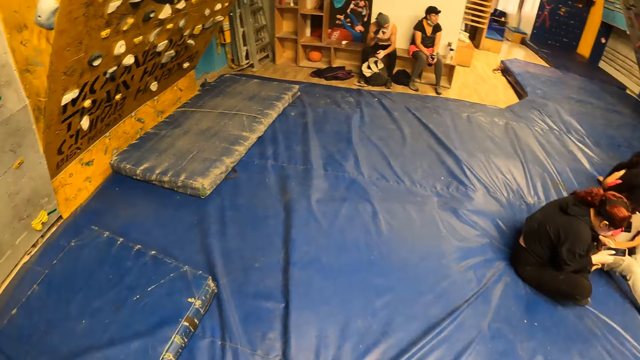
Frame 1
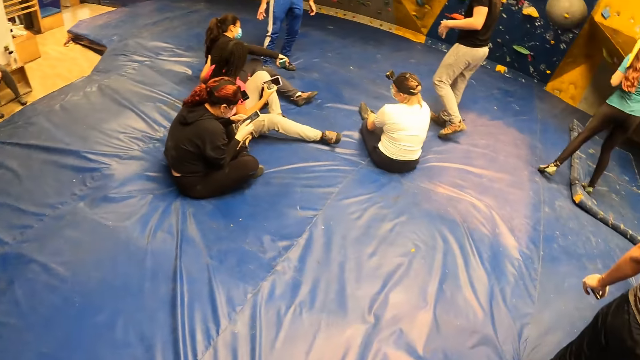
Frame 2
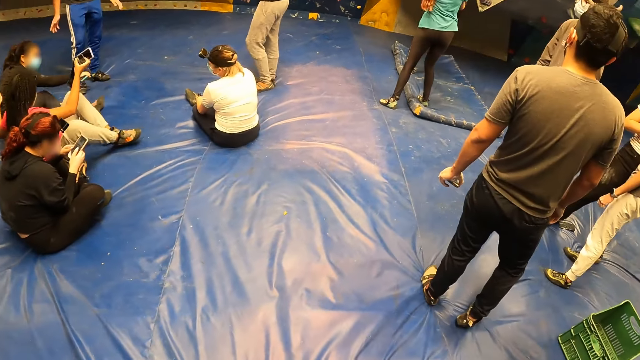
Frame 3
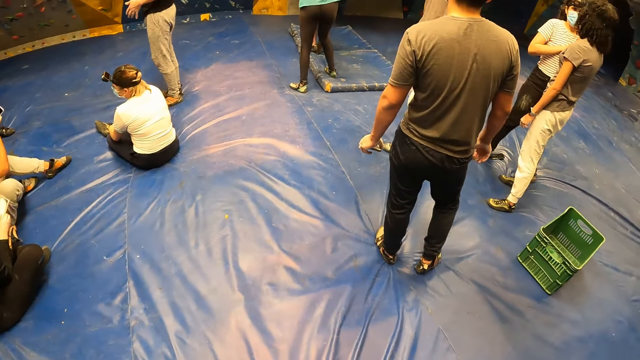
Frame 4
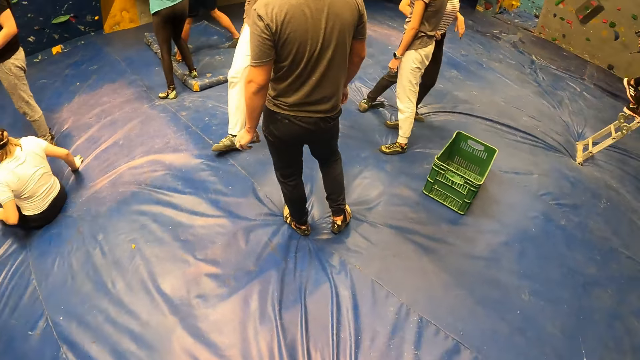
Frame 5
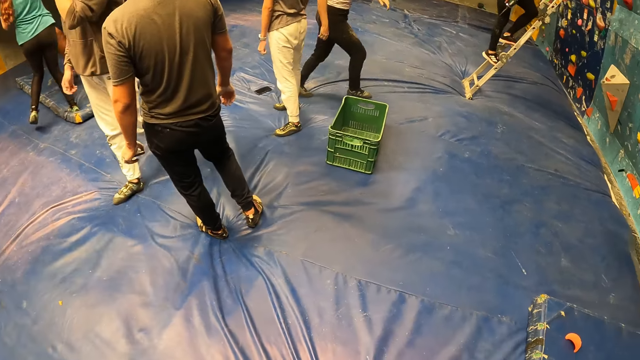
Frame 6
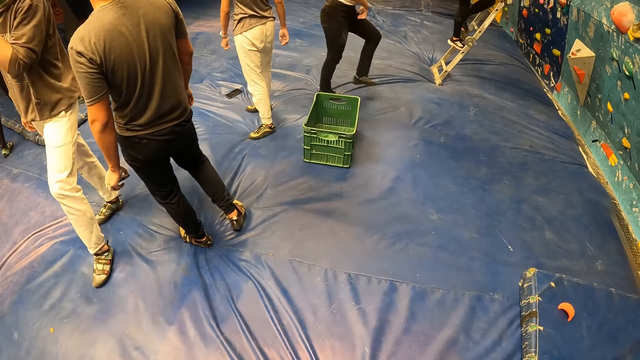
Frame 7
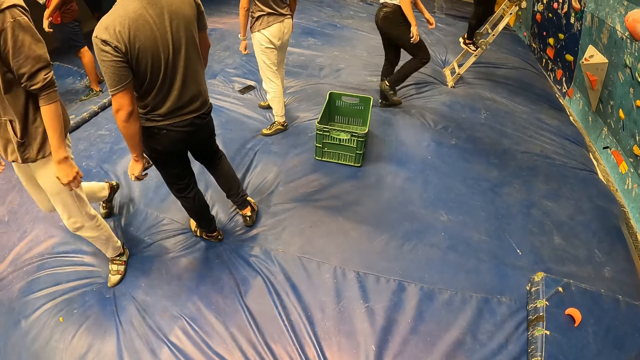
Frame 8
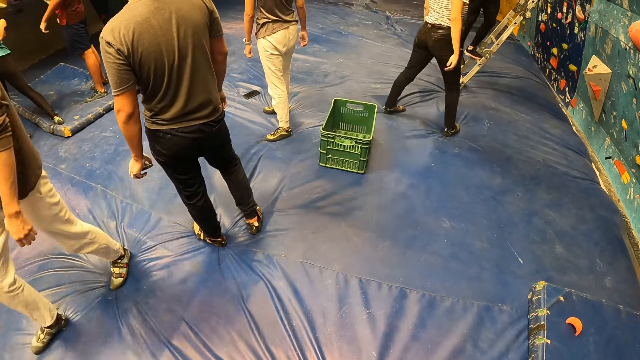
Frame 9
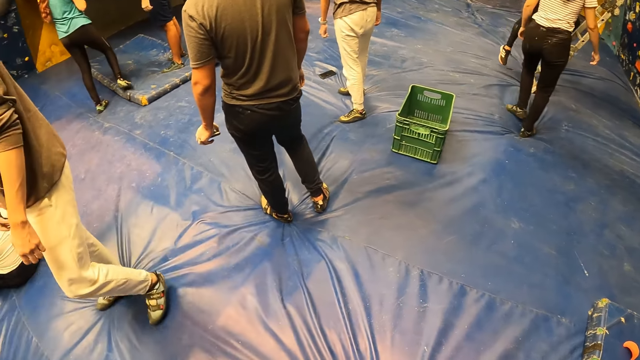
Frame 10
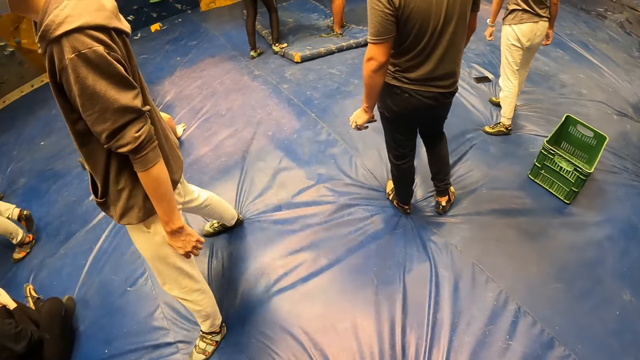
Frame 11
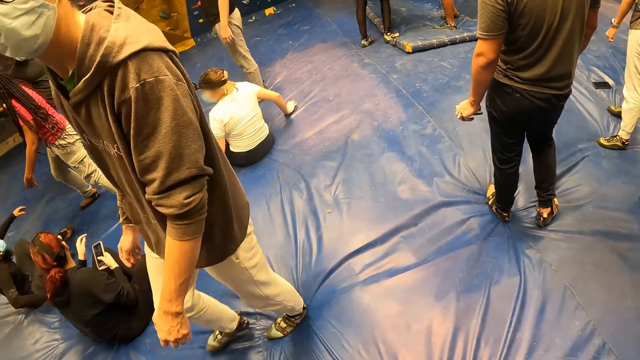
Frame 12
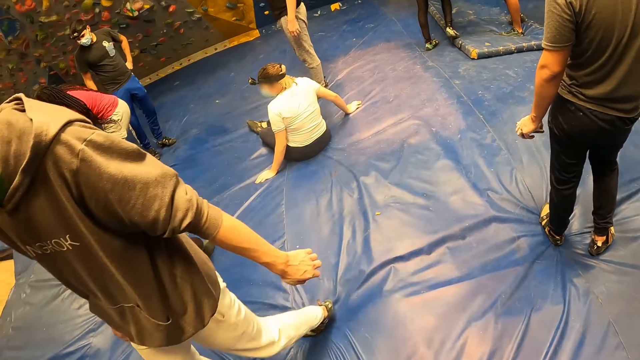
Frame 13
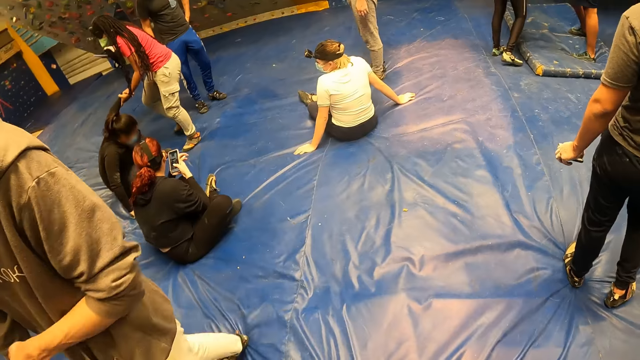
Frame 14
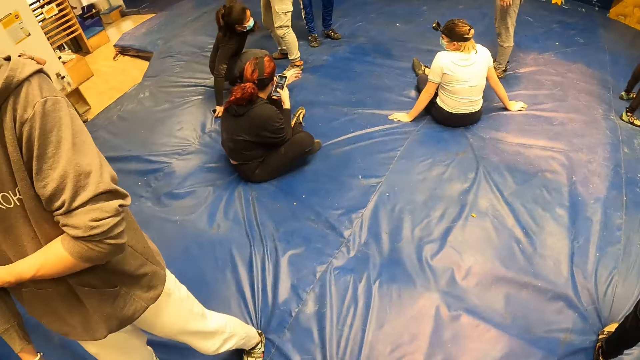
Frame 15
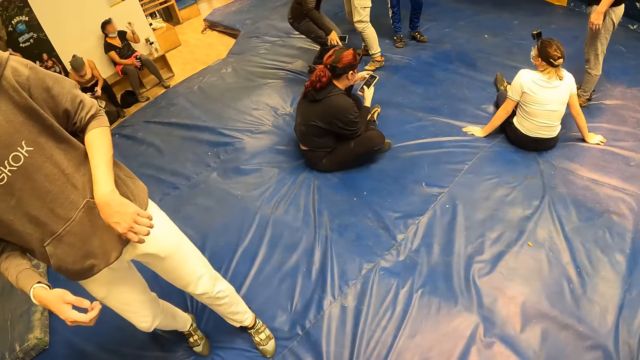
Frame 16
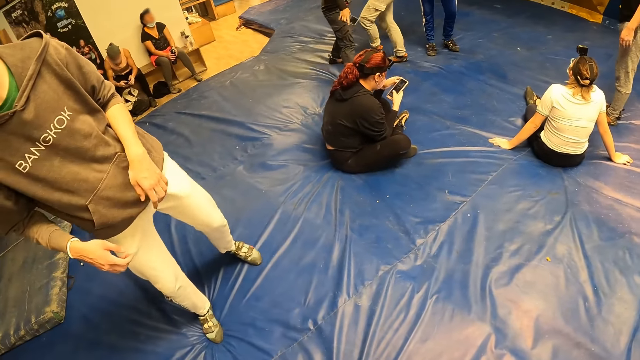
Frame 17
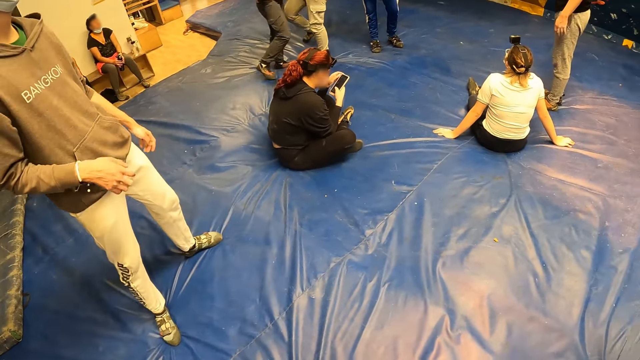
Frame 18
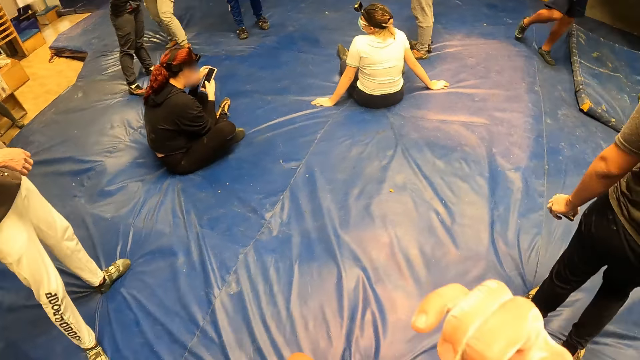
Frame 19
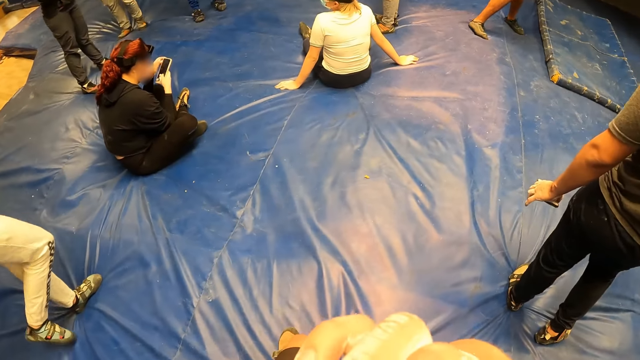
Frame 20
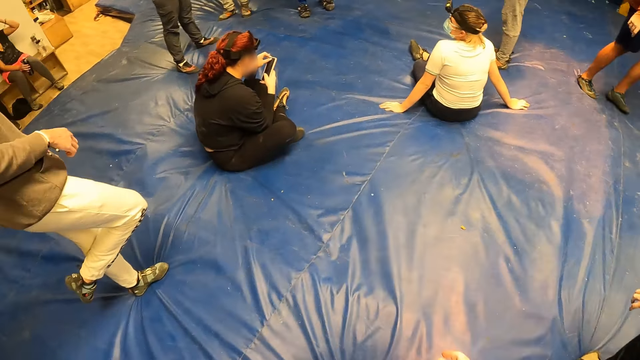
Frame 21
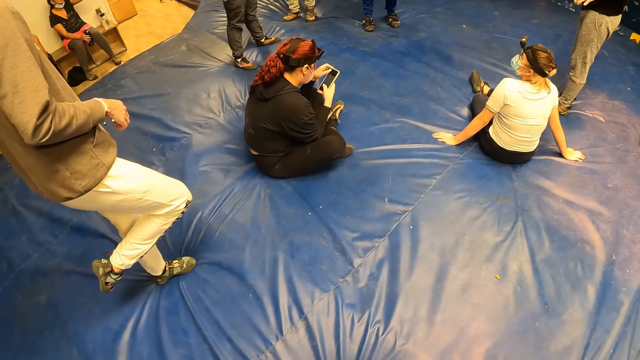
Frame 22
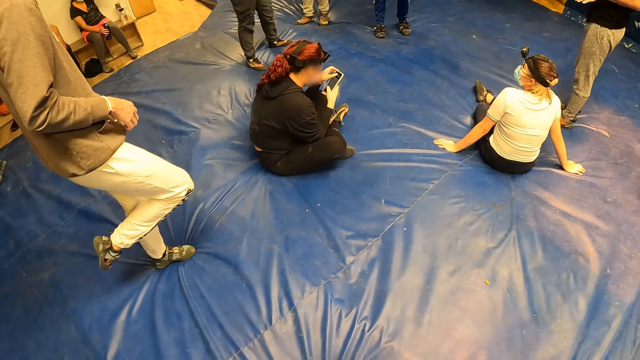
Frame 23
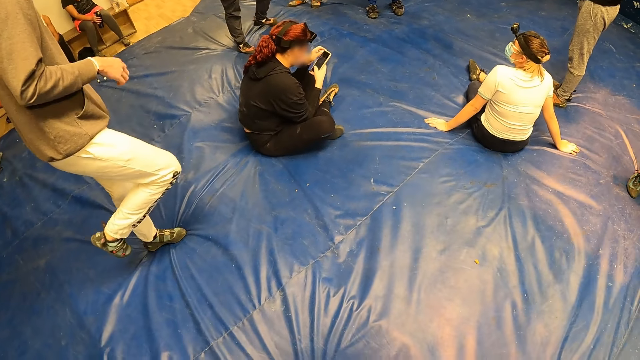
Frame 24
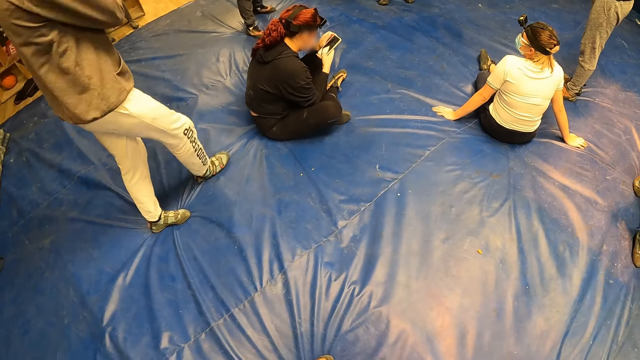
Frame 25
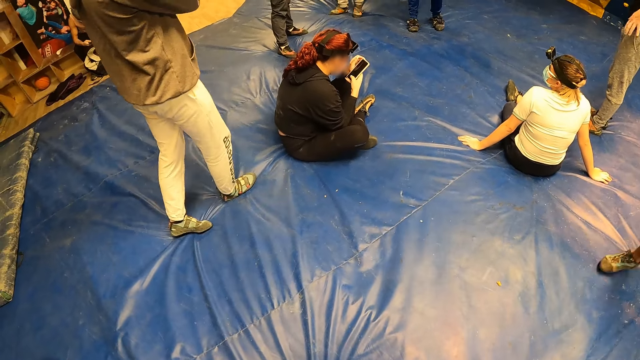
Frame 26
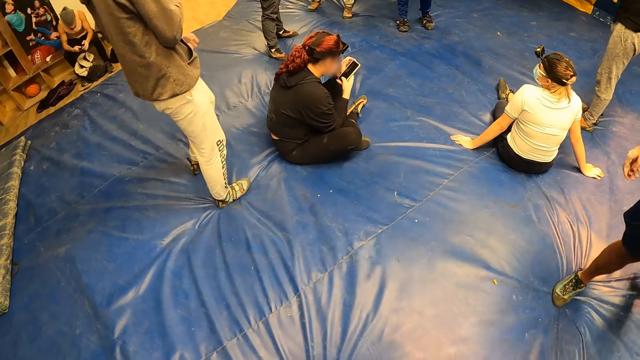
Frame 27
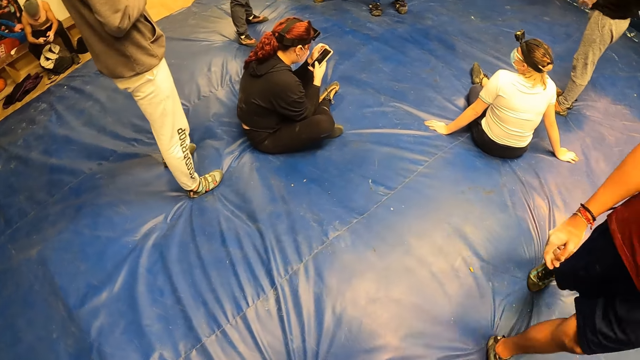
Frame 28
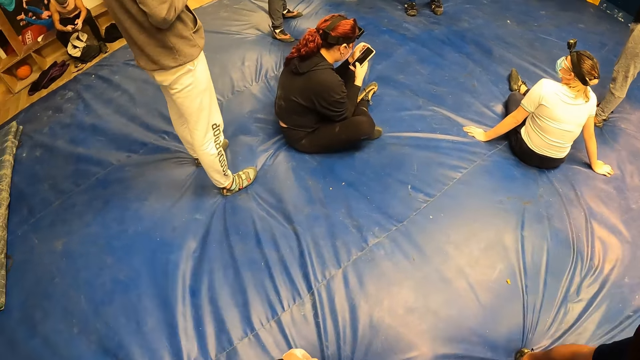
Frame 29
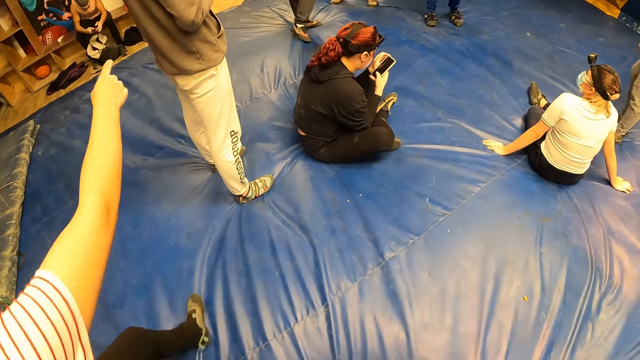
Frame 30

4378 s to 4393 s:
The camera wearer looks around. He looks around again. He interacts with a man in the gym. He looks around. He touches his face with his right hand. He lowers his right hand. He looks around.

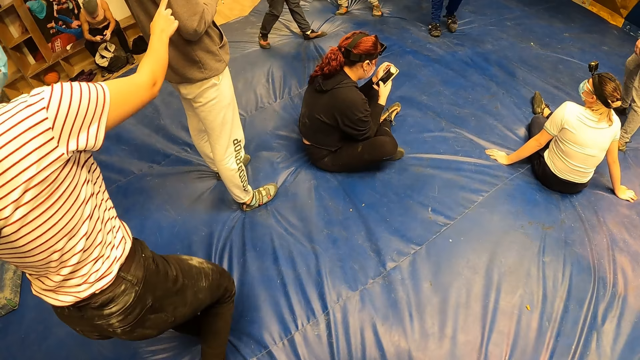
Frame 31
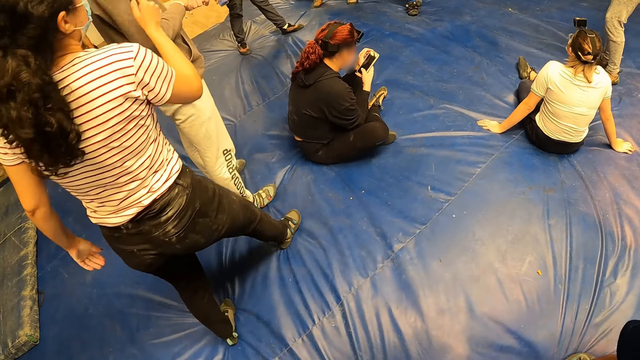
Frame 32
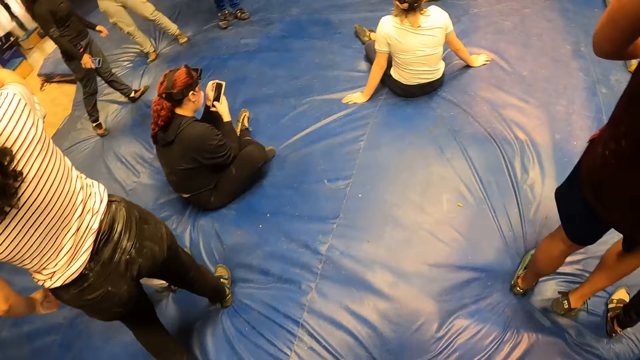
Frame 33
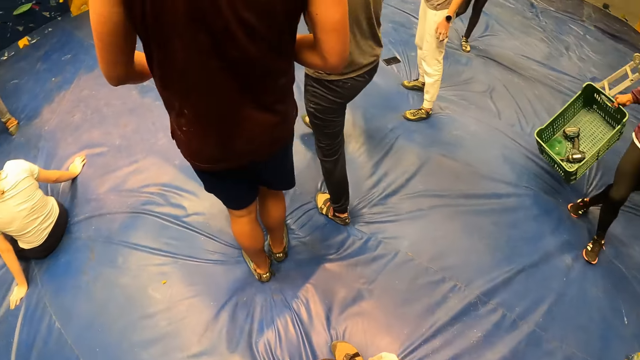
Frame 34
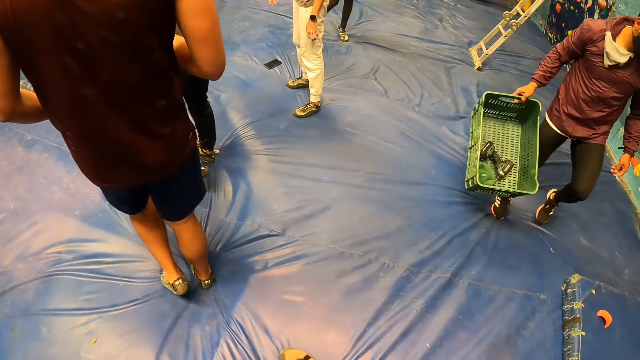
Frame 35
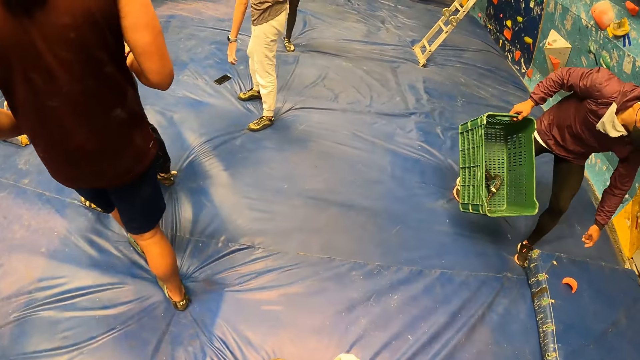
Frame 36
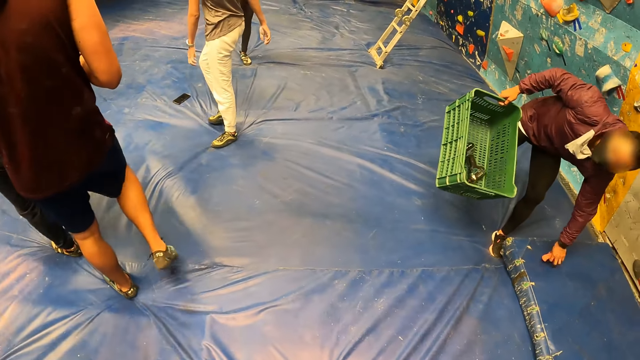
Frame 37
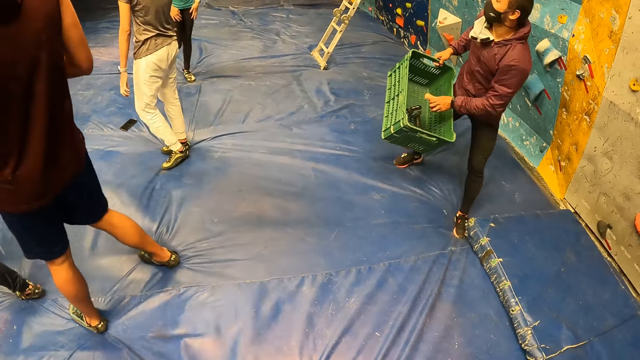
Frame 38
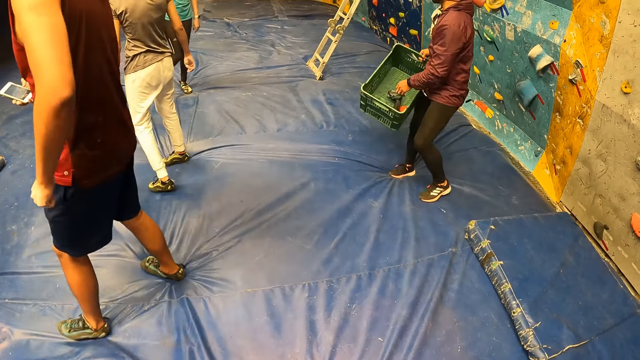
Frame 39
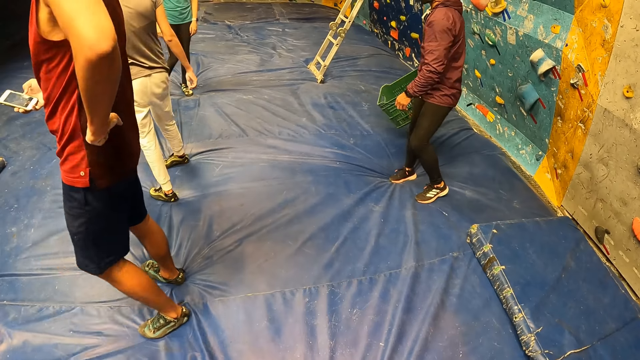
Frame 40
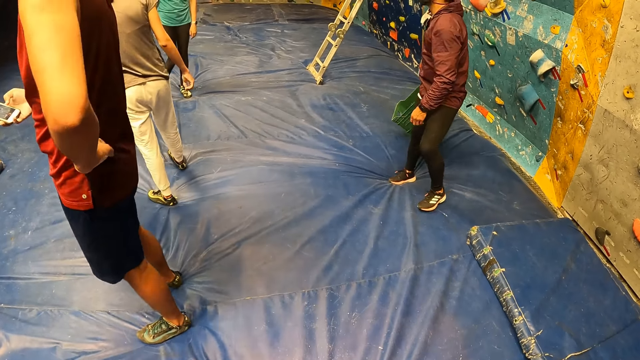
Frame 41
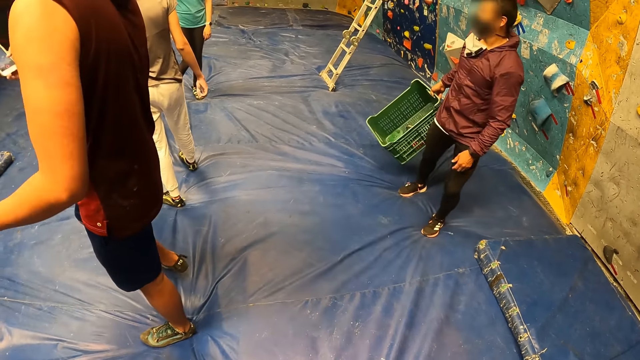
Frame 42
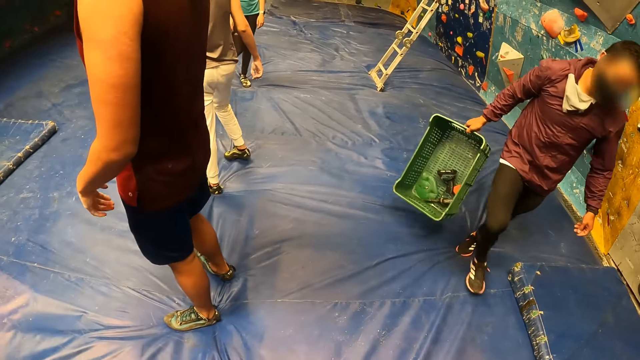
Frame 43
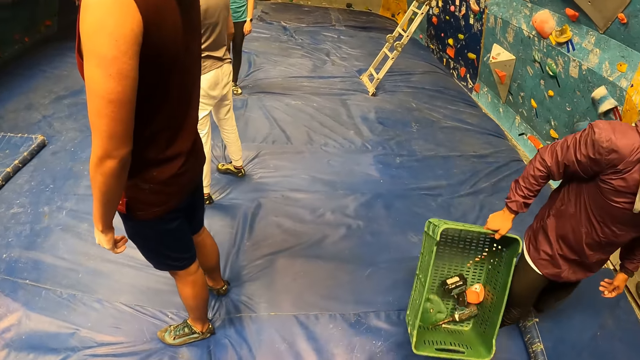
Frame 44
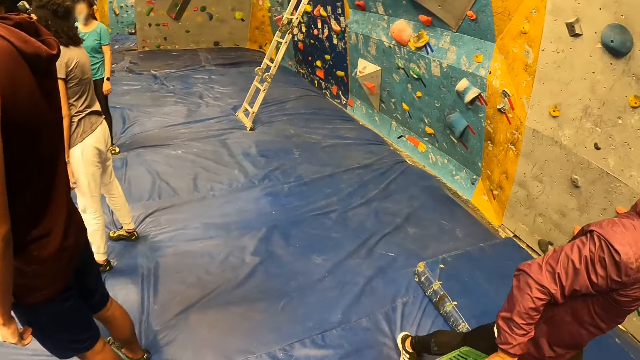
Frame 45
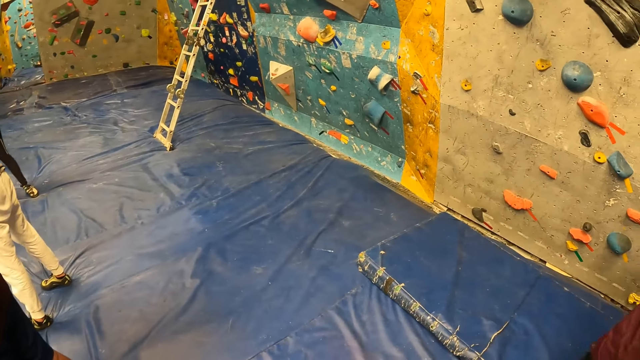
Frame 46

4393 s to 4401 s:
The camera wearer looks around. A man picks up a wall stone from the crash pad on the ground with his left hand and a crate on his right hand. The man puts the wall stone on his left hand into the crate in his right hand. The camera wearer looks around.
